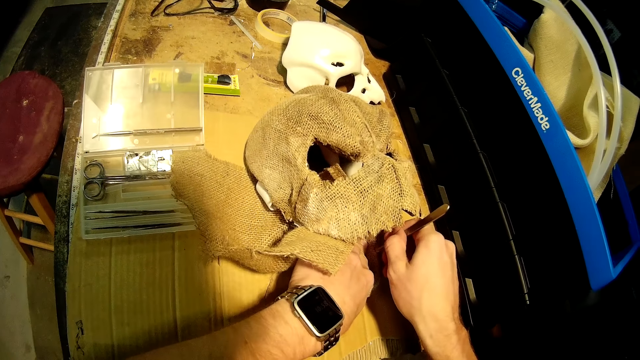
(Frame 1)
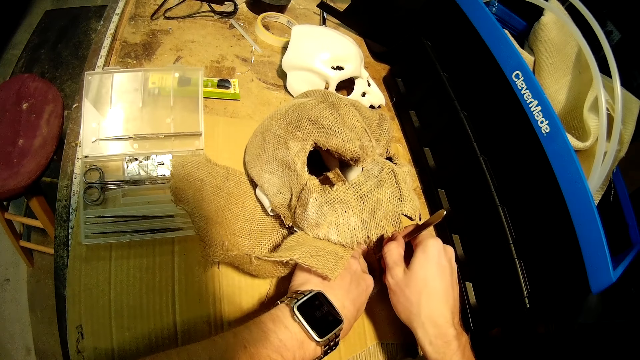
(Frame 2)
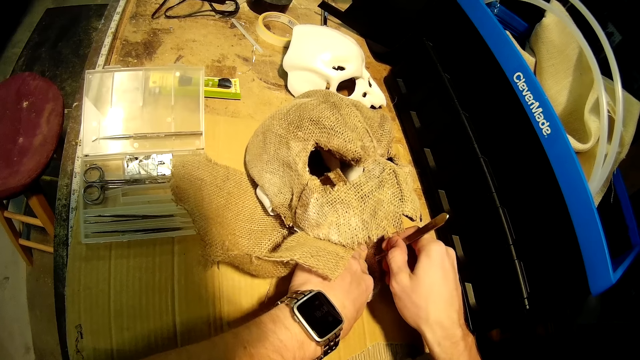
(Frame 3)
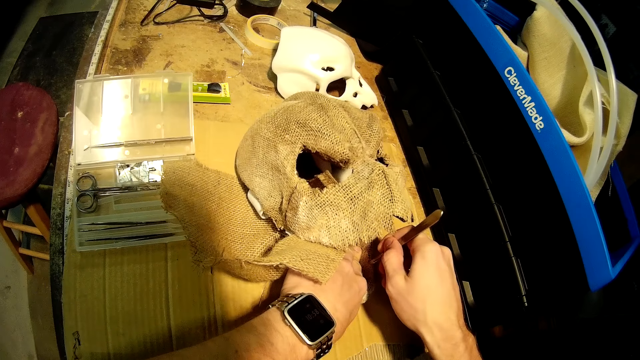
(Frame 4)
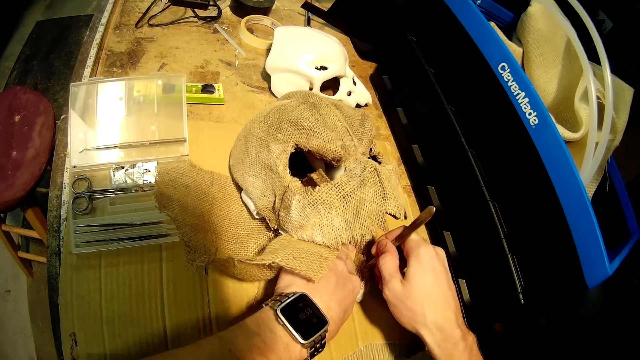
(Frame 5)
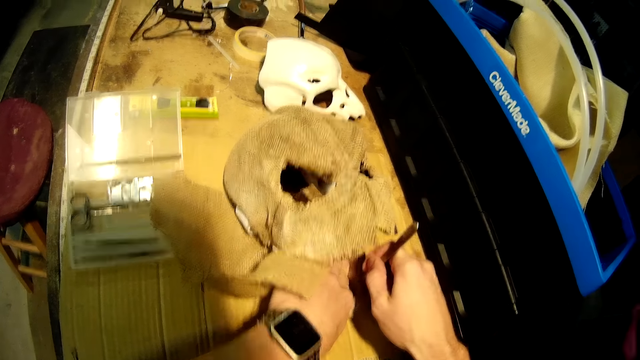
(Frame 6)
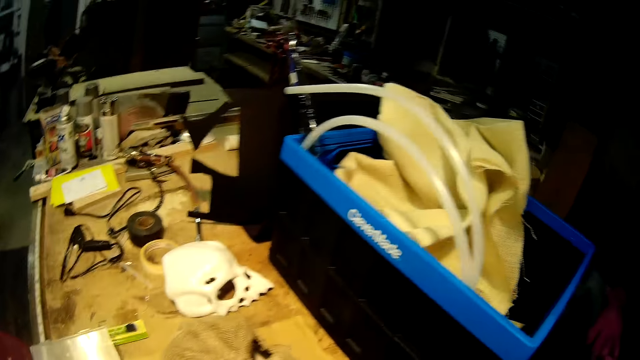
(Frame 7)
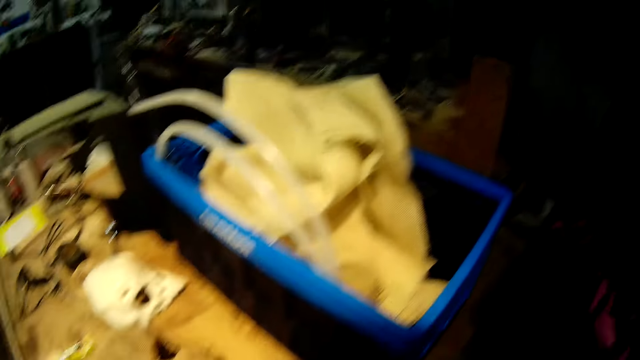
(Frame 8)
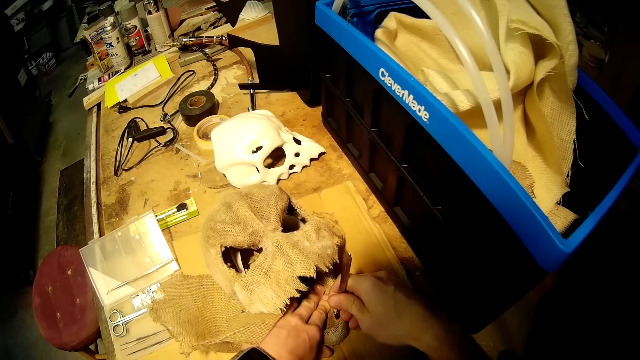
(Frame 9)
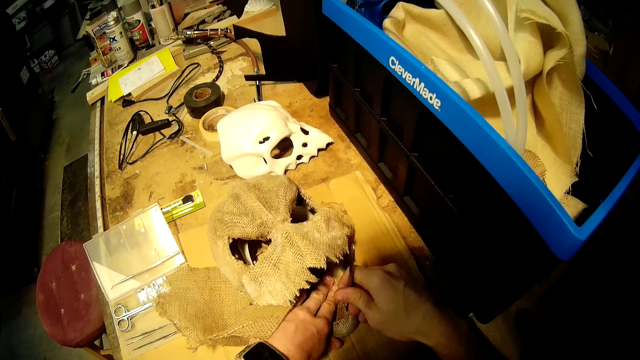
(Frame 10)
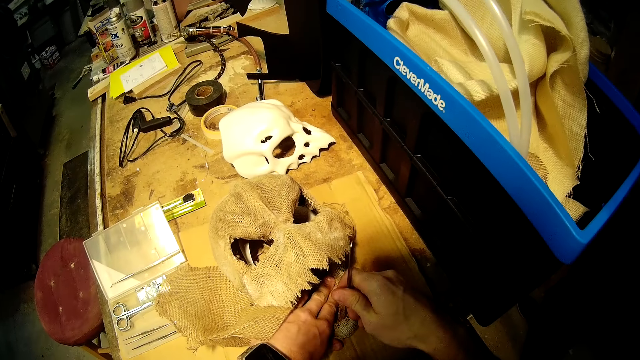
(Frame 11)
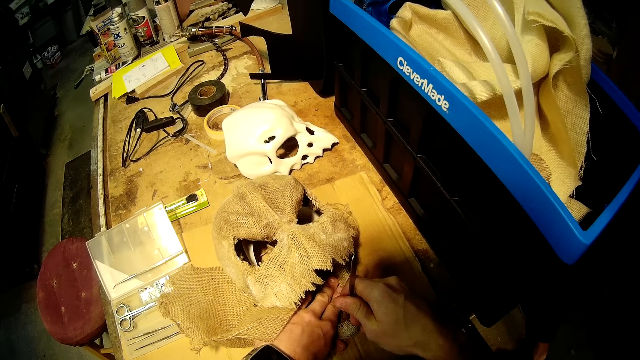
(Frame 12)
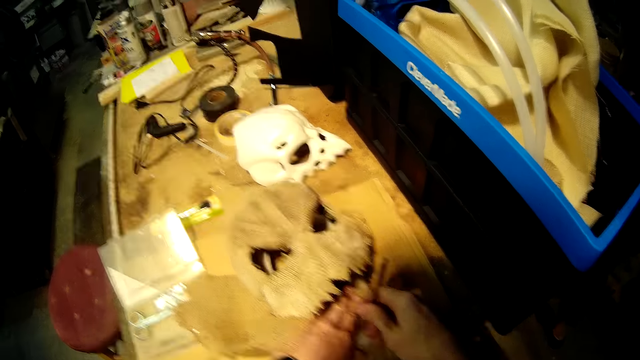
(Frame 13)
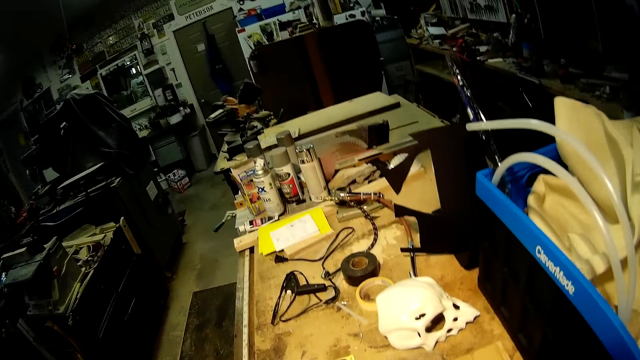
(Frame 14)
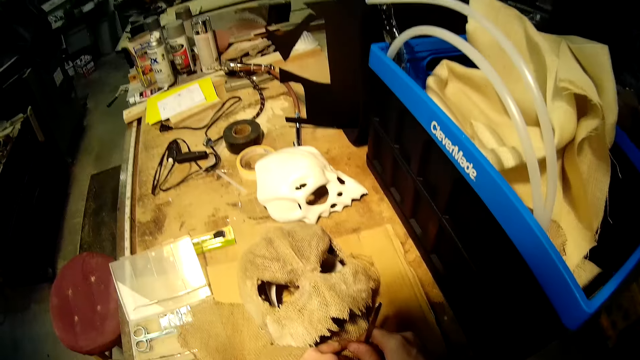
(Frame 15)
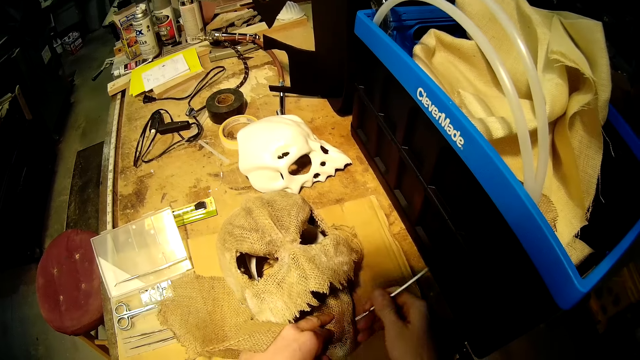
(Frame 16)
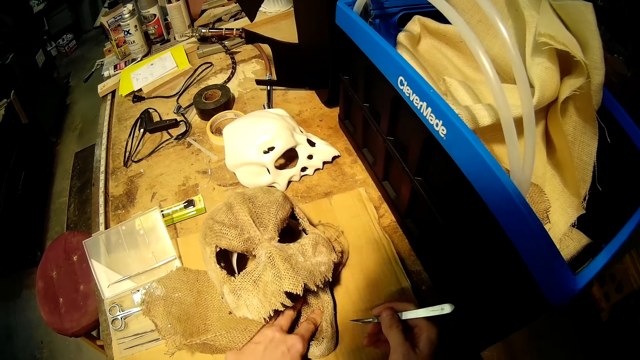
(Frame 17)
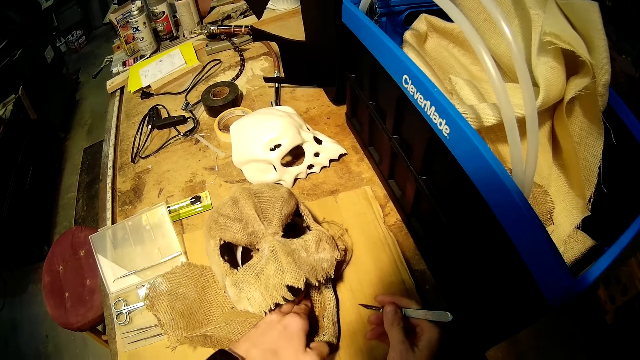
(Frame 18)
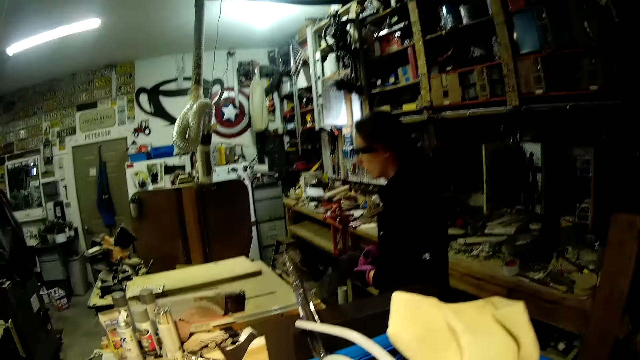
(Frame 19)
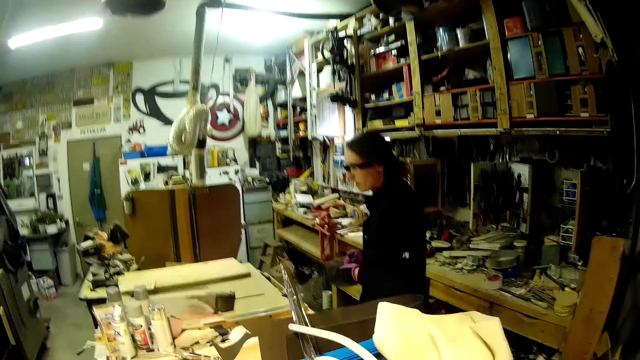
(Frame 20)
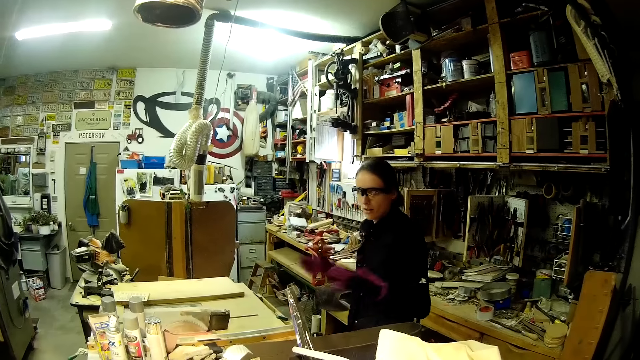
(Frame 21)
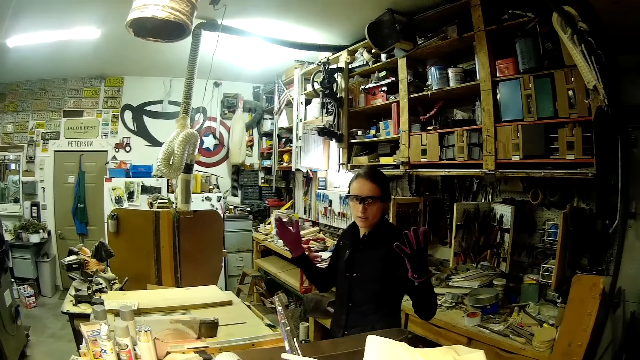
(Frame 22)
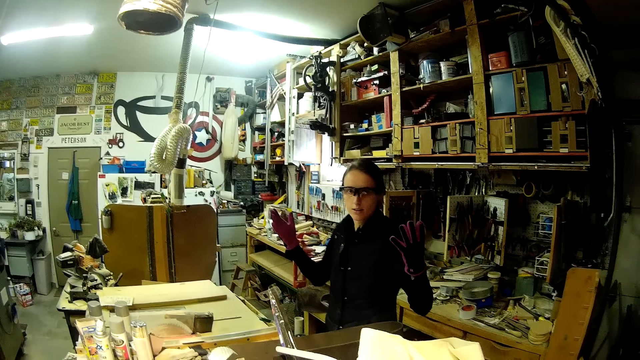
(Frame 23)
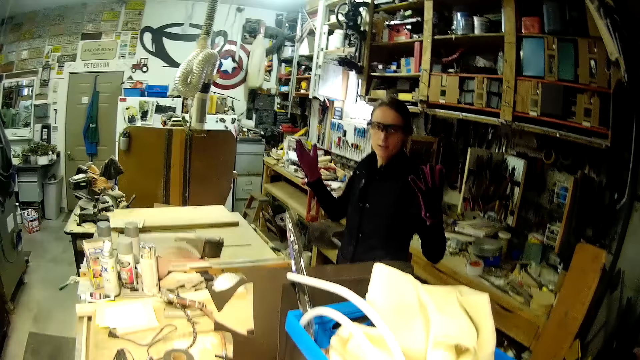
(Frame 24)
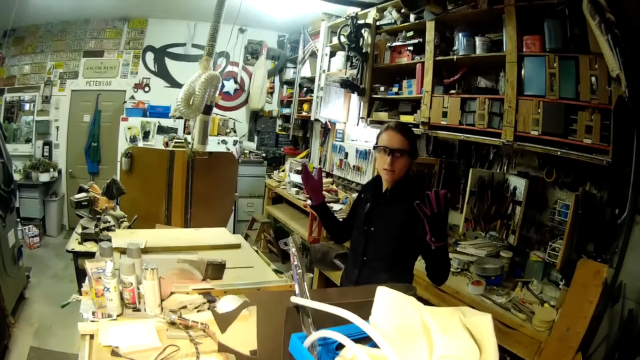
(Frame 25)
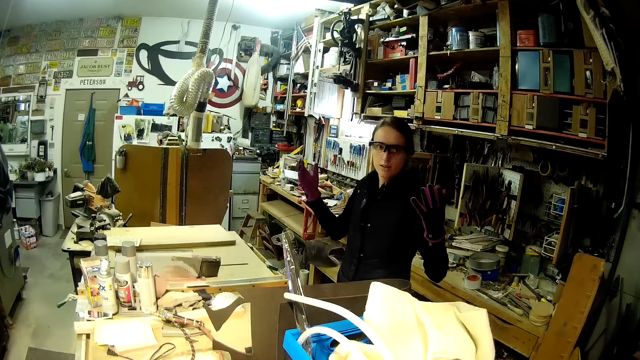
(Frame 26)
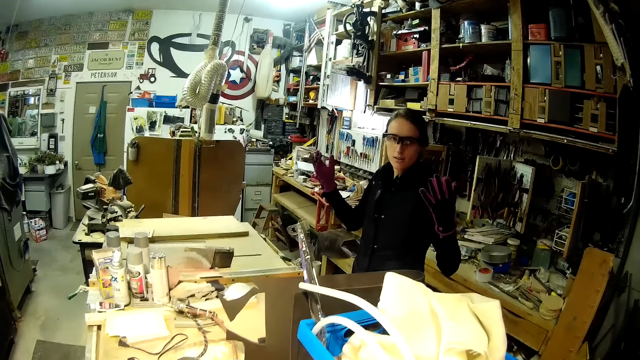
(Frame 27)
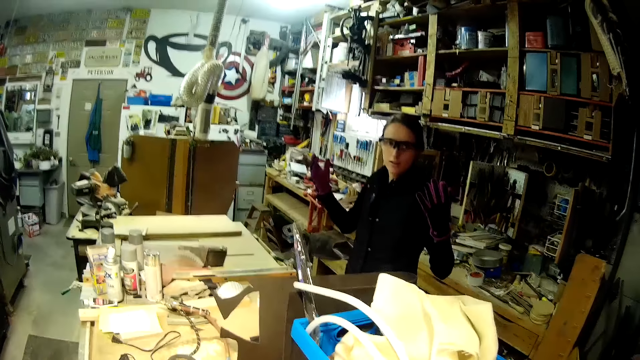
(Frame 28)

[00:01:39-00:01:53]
A woman stands in the workshop. The camera wearer cuts the piece of cloth with a scalpel. He looks around the workshop and moves a piece of cloth with his left hand. The woman lifts her hands in the workshop.

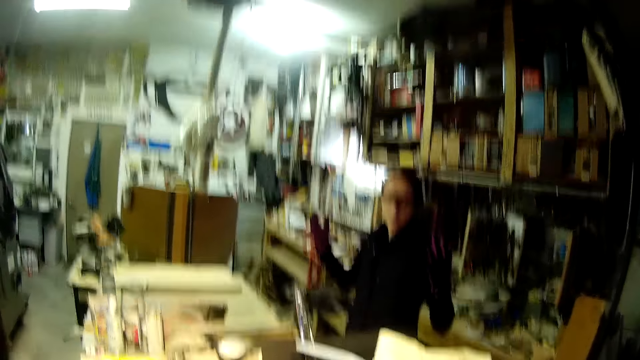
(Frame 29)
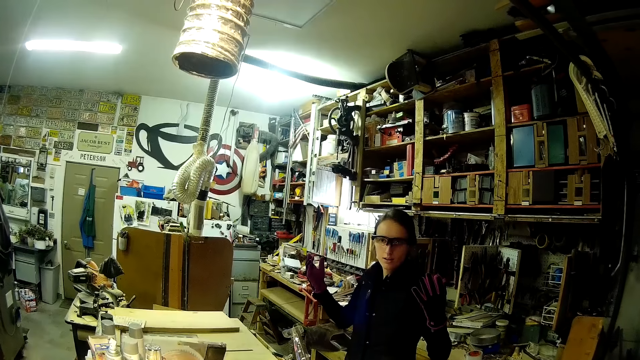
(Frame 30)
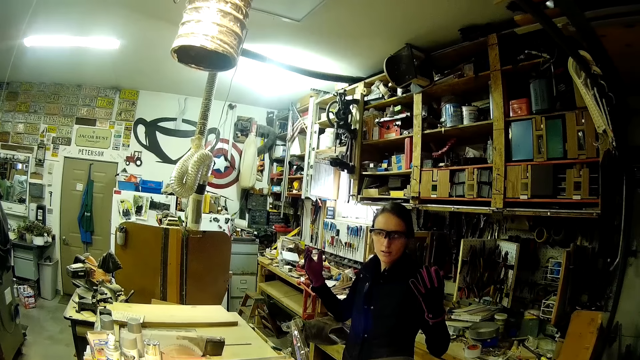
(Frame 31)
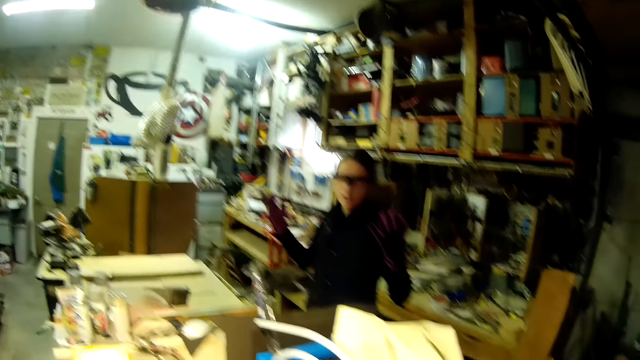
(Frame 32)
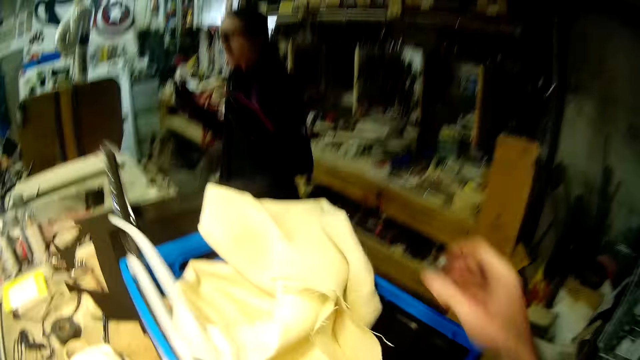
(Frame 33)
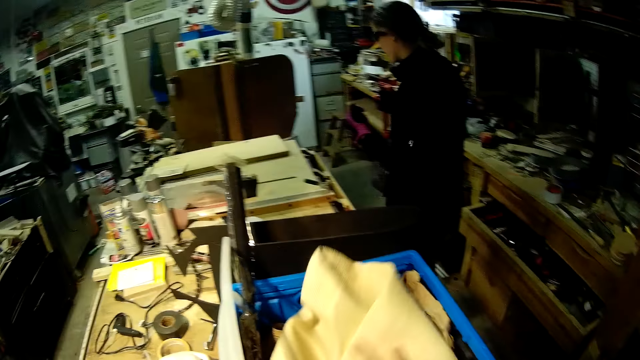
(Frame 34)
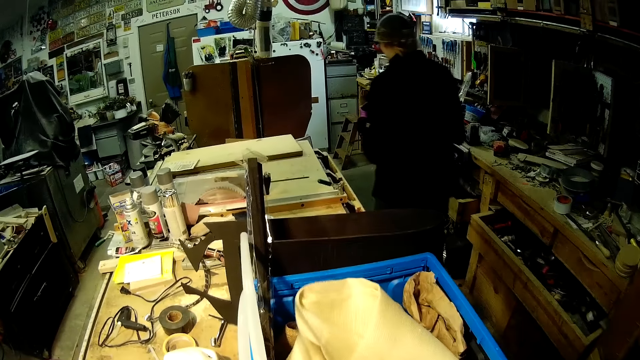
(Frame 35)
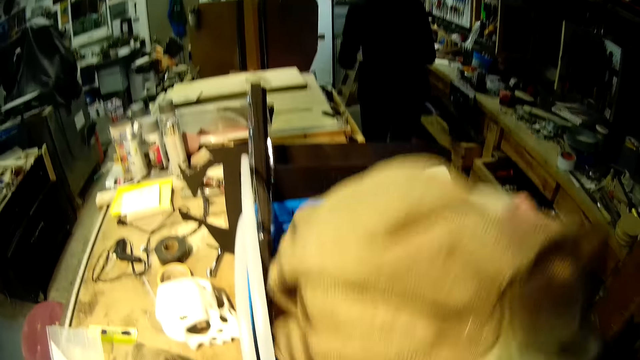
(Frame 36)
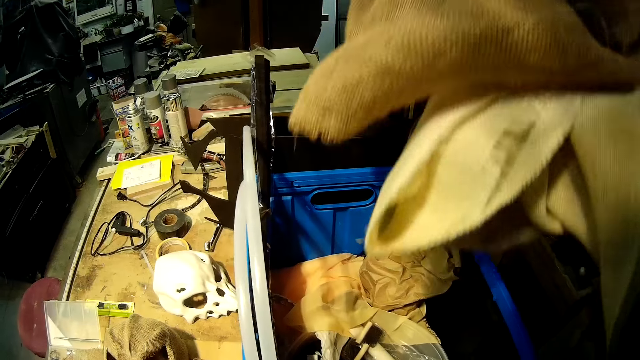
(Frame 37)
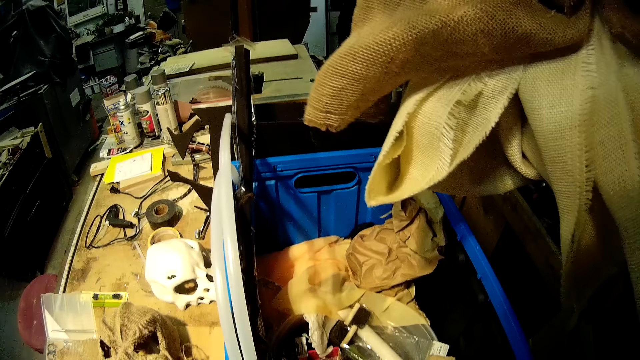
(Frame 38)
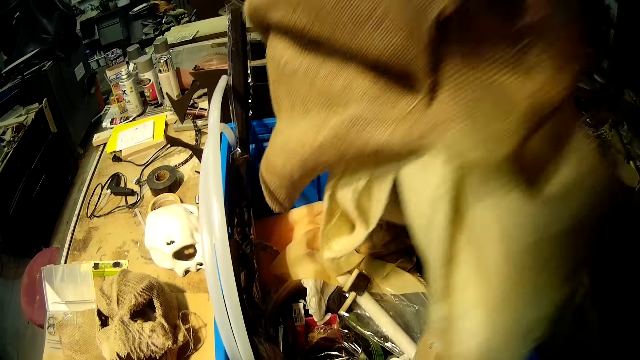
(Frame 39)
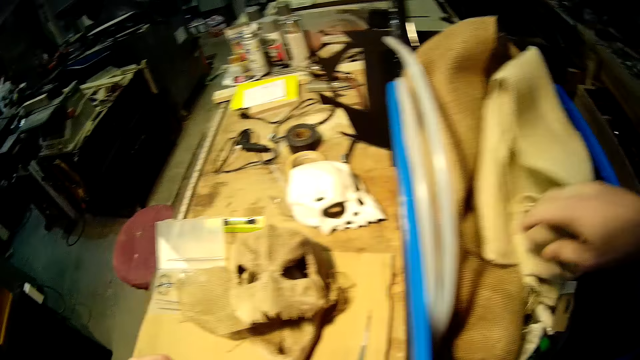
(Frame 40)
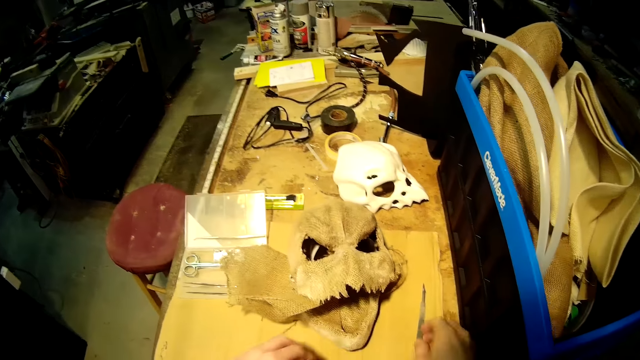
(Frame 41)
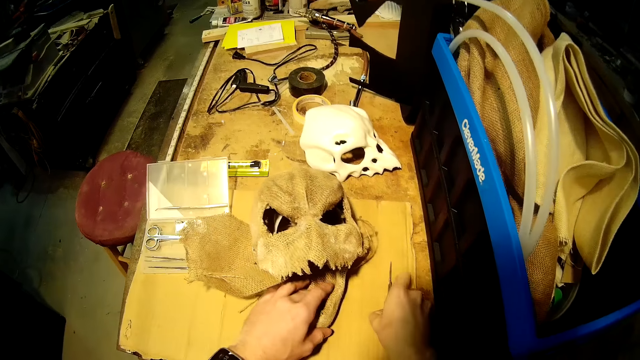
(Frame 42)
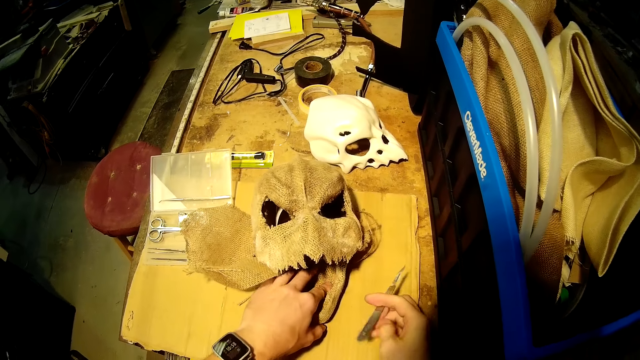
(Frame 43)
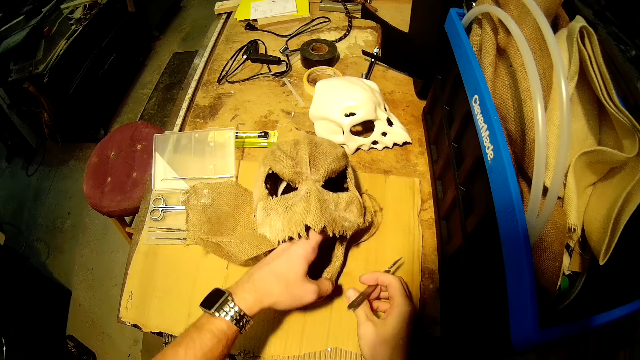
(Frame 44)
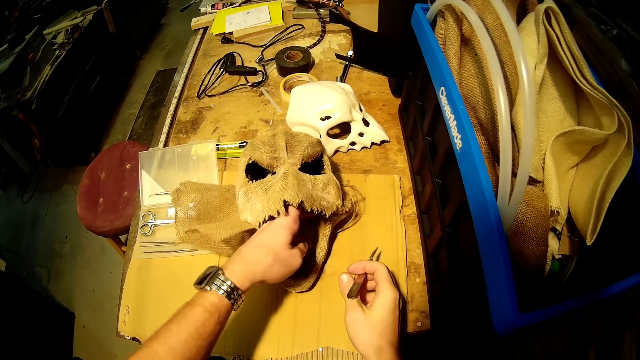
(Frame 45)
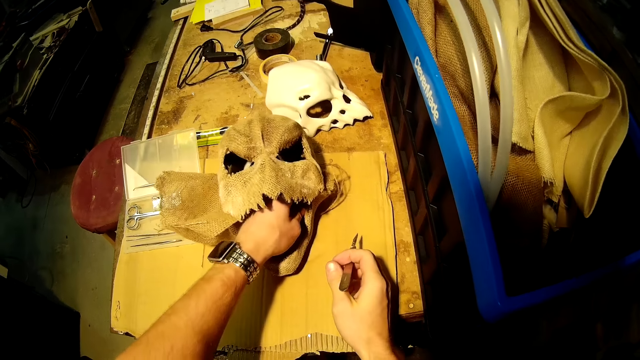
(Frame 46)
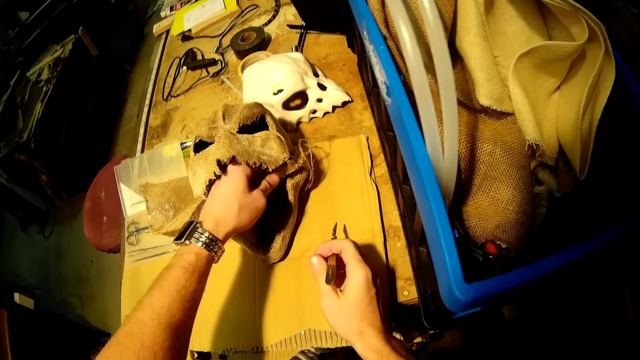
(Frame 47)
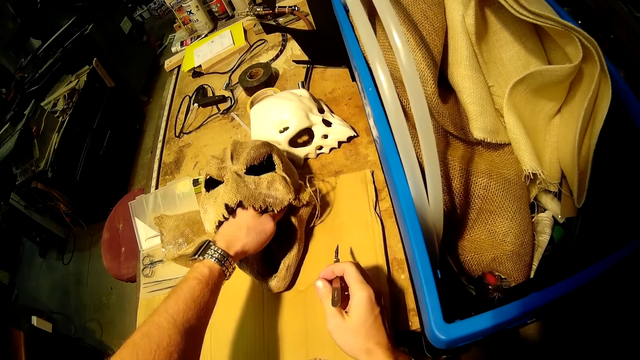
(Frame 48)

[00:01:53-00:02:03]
The camera wearer moves a piece of cloth in the storage box. A woman walks around the workshop and lifts the pieces of cloth from the storage box. The camera wearer carries some materials from the grate on the table. He drops the materials back. The woman puts the pieces of cloth in the storage box. The camera wearer holds the skull model with his left hand, picks up a scalpel from the table, and adjusts the bandit mask on the table with his left hand.
